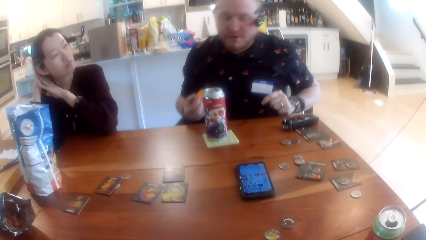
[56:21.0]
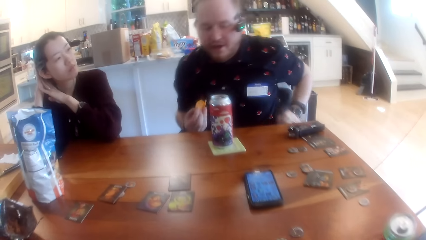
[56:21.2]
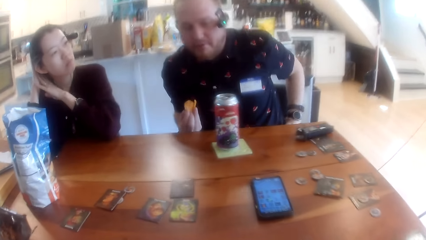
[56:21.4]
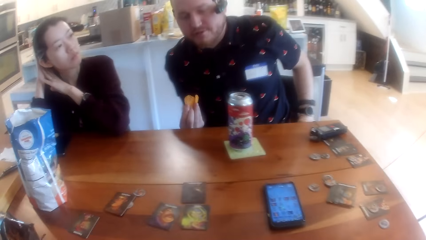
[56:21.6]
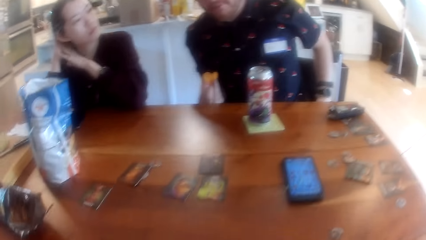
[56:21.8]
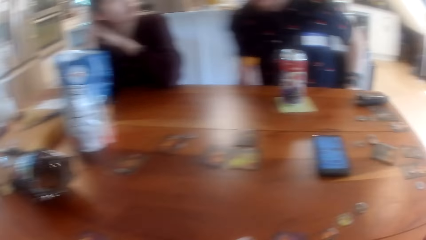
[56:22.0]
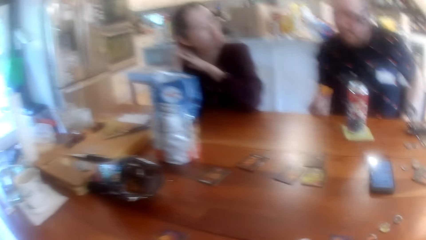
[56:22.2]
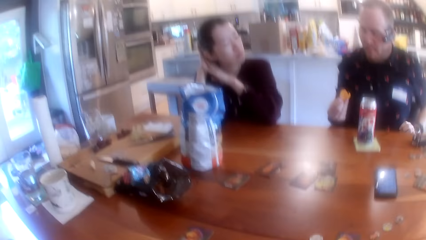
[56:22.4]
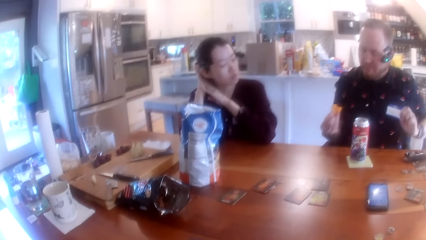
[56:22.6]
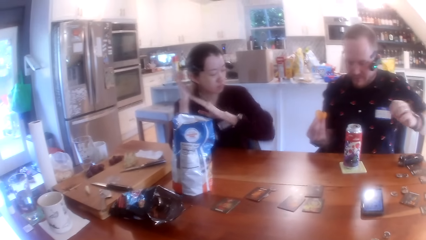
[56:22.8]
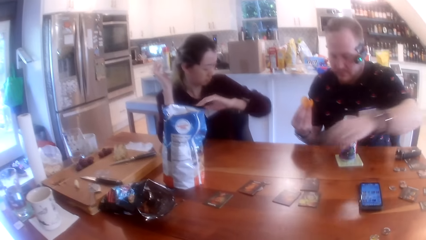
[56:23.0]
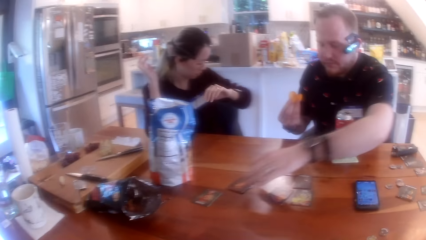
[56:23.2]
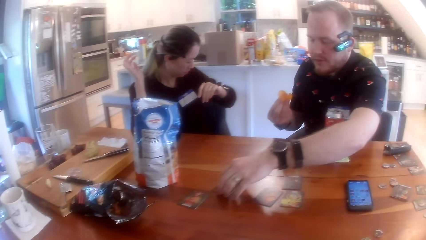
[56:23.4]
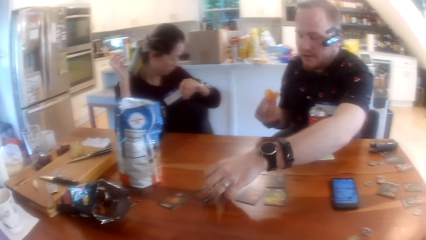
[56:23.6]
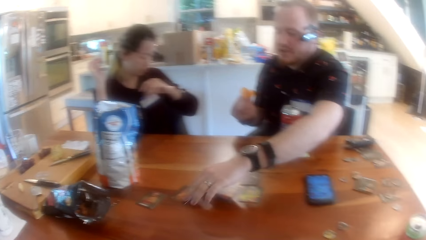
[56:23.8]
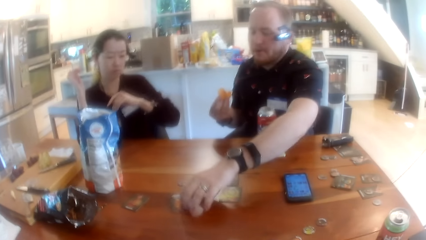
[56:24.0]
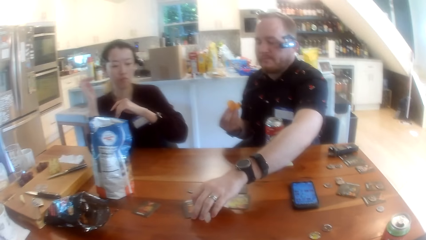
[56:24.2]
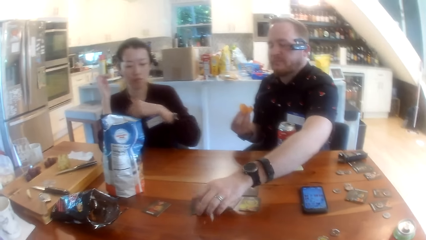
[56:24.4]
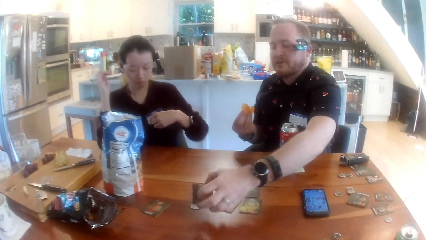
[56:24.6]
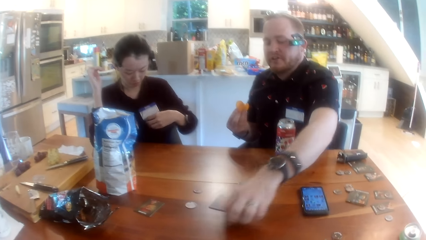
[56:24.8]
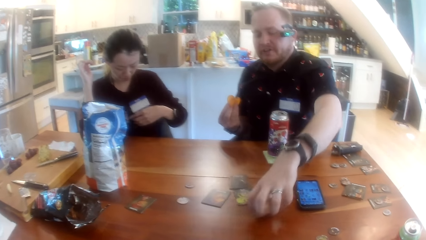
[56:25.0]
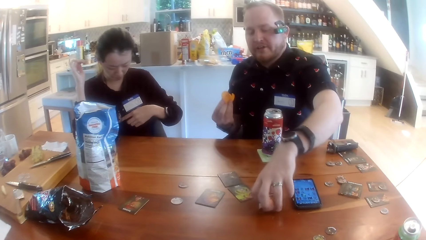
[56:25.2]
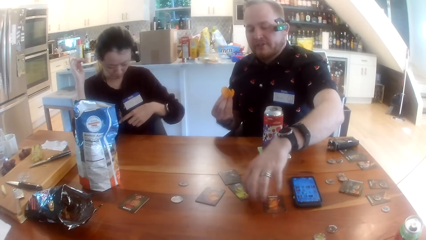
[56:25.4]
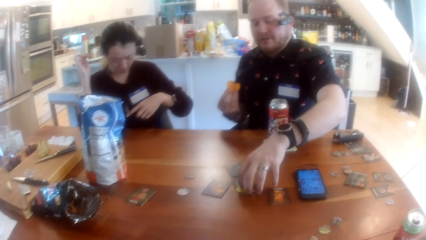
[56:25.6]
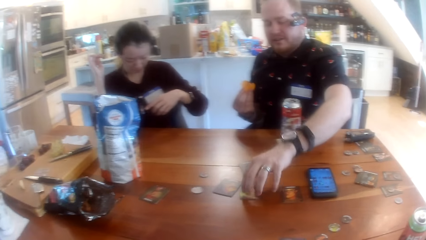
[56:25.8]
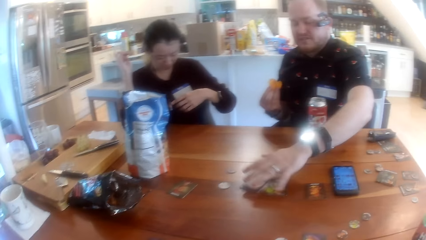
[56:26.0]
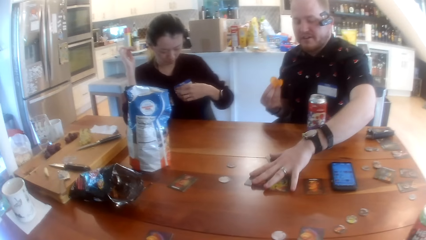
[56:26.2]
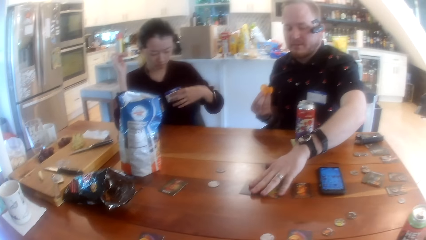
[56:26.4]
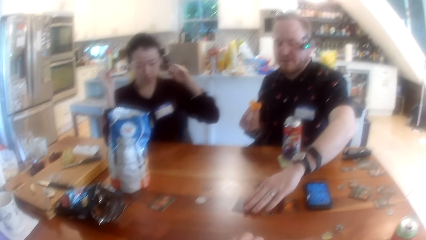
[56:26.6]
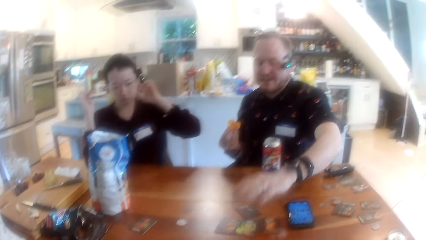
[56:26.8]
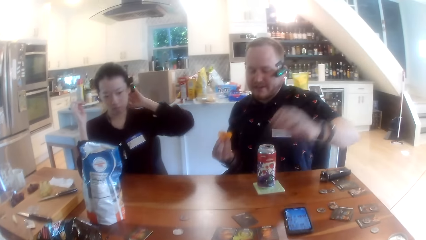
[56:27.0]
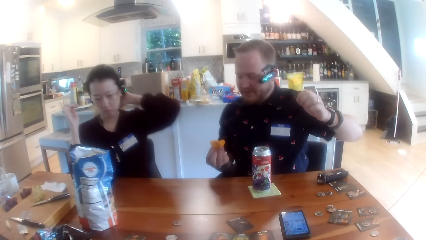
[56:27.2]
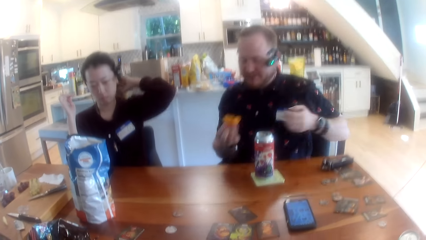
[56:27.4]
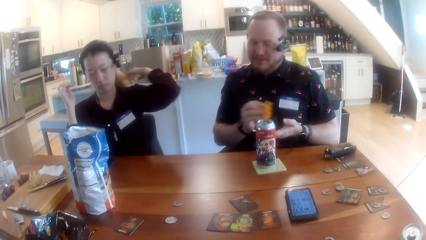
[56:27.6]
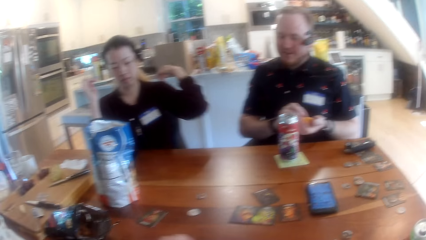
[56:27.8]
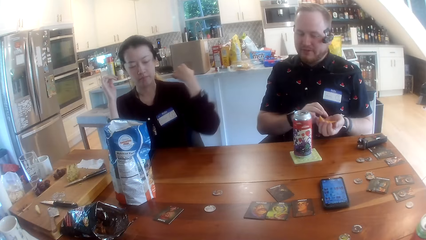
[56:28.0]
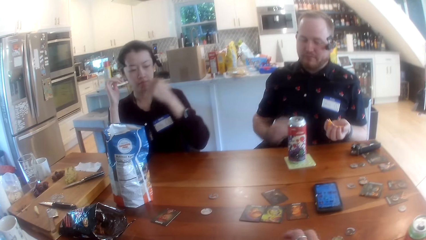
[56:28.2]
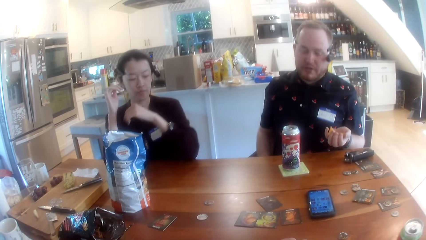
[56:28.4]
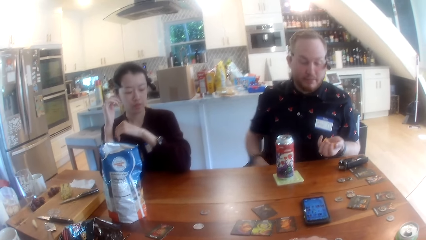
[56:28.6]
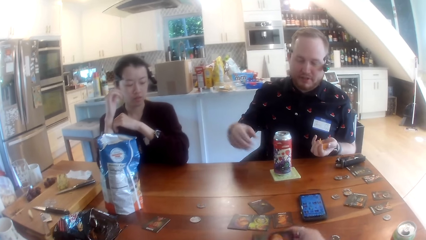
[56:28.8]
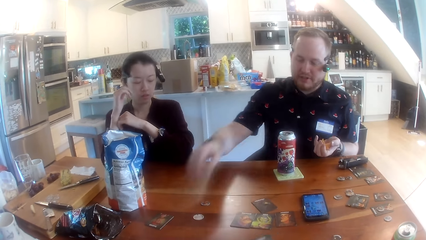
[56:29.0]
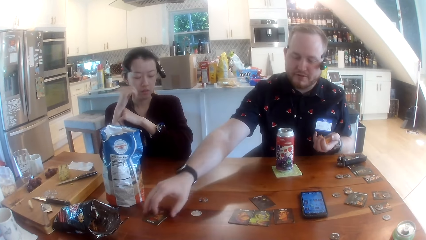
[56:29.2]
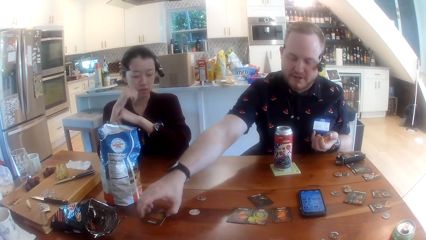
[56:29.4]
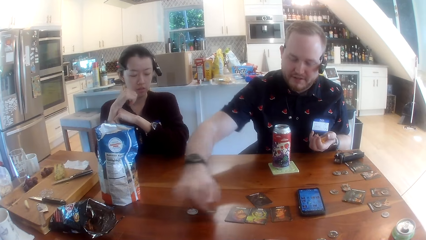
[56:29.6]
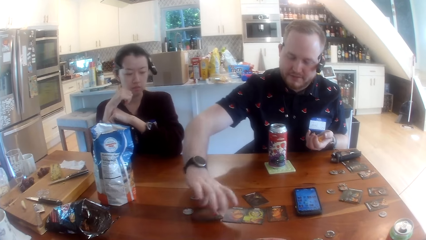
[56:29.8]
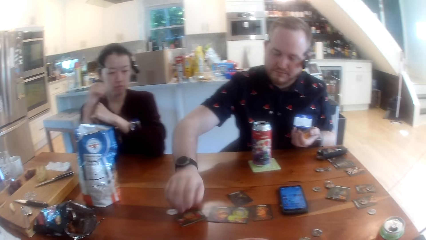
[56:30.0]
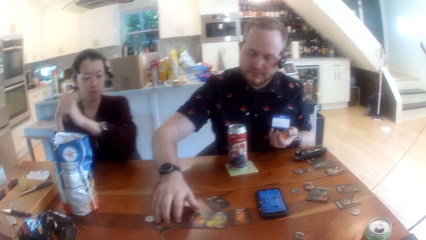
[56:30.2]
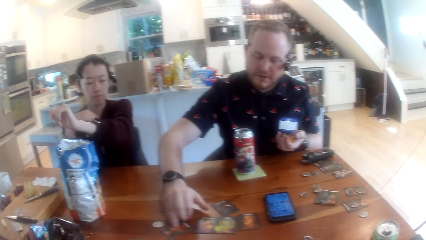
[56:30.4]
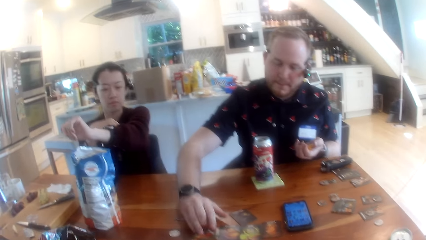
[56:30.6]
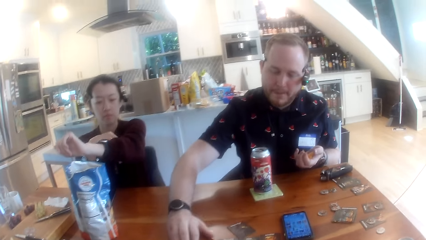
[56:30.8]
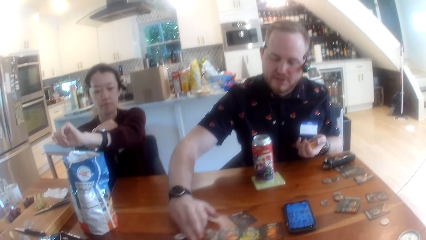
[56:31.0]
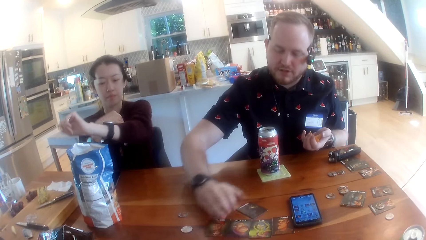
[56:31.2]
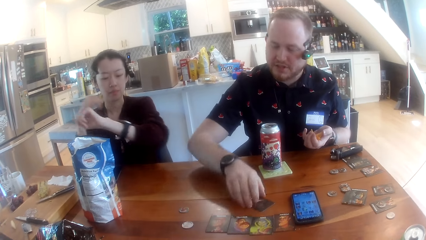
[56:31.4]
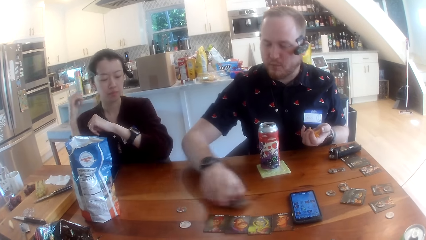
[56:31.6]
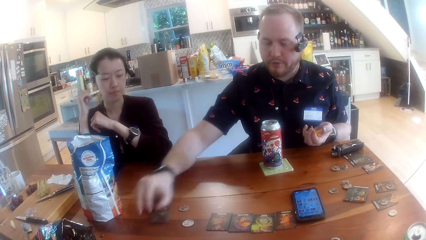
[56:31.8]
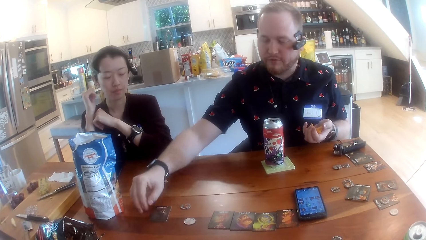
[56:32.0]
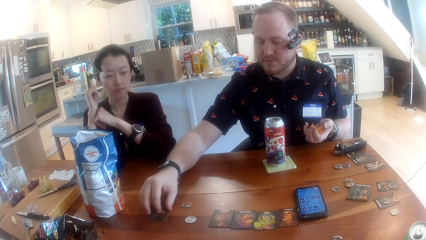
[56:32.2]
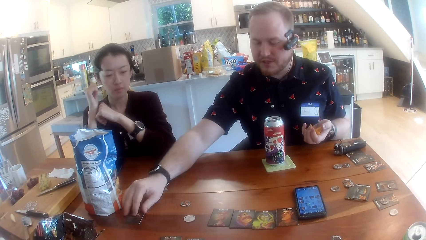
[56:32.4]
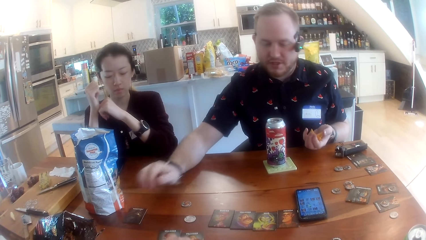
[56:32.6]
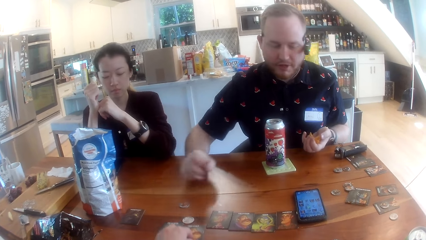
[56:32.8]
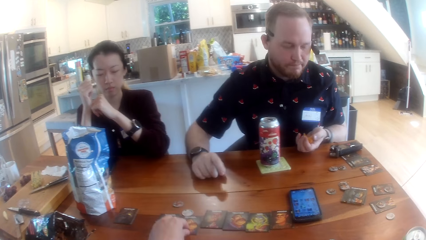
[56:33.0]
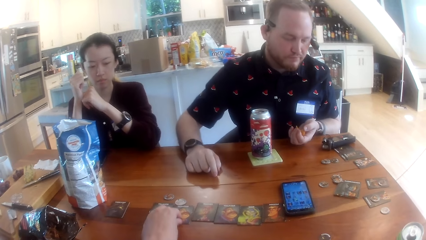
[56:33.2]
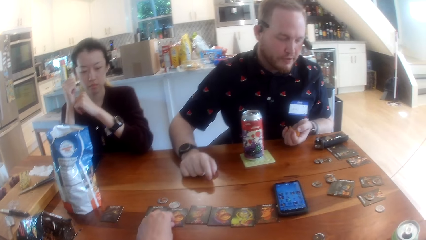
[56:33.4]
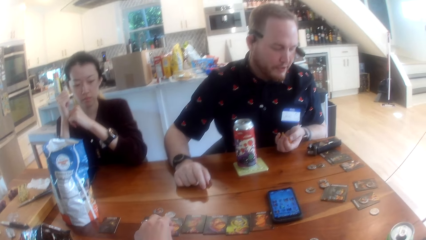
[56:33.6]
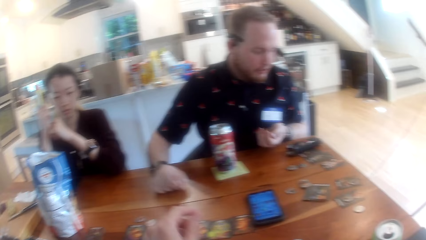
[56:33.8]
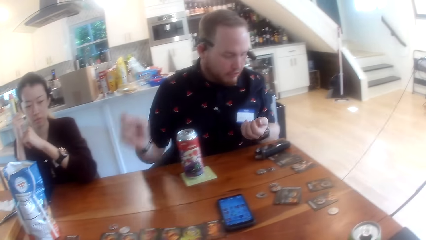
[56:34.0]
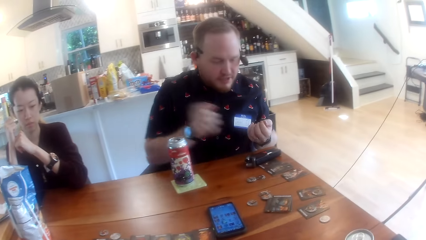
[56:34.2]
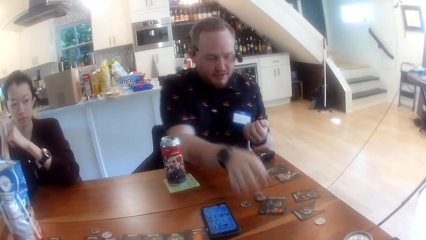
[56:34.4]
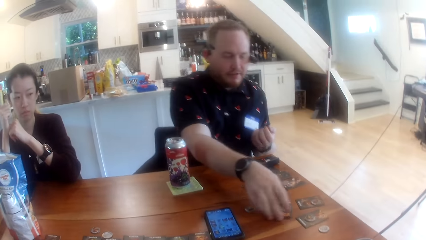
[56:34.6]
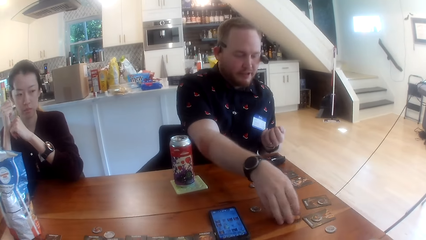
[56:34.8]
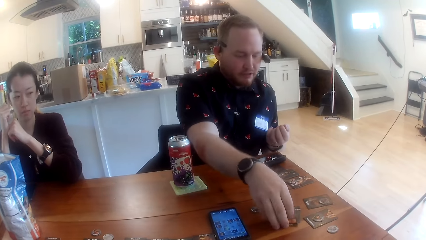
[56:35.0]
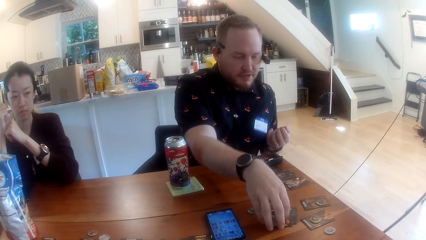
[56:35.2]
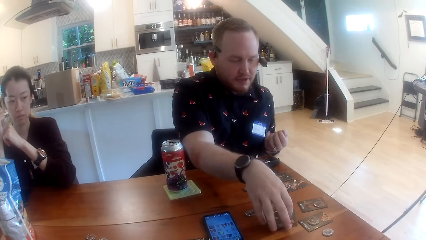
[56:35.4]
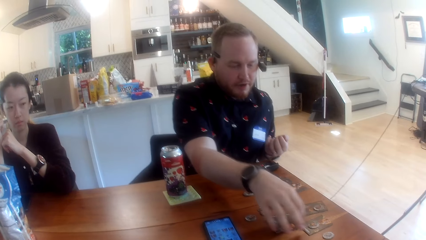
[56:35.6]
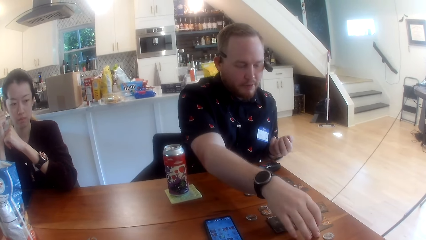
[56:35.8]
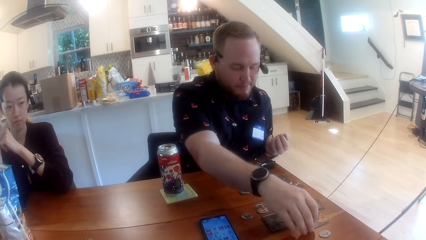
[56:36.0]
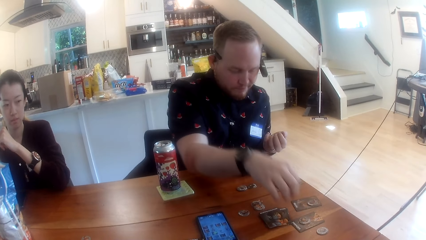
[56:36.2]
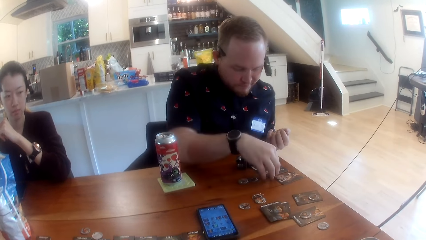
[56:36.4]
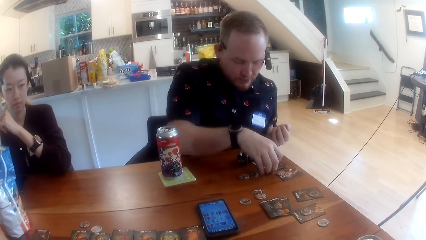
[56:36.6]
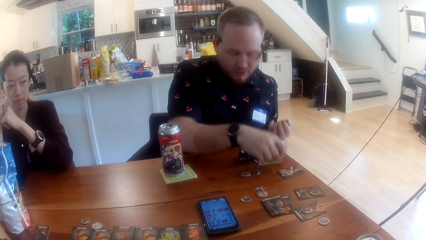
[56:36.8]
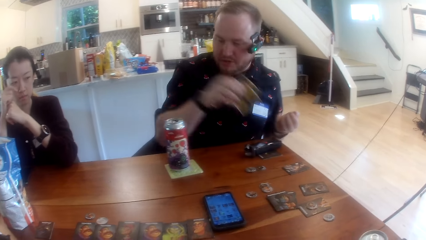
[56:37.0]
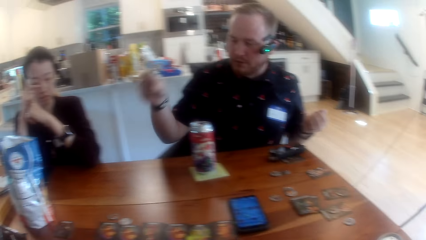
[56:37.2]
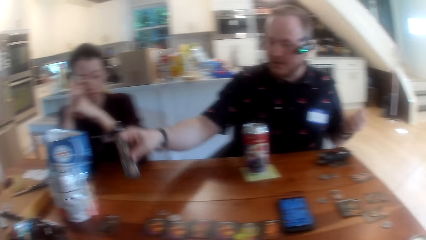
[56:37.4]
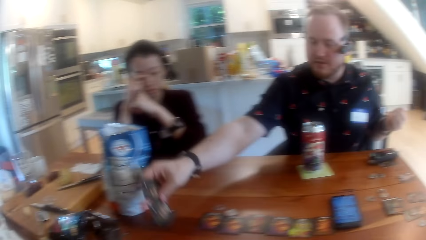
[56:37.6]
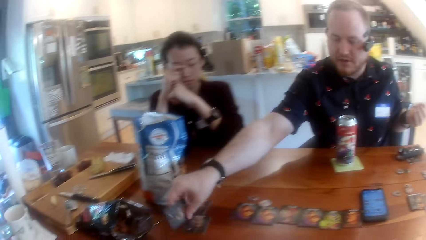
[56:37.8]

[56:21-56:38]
The man touches a card on the table with his left hand, slides the card on the table with his left hand and takes the card from the table with his left hand. The woman touches a wire on her chest with her left hand. The man puts the card down on the table with his left hand, pushes a card on the table with his left hand and pushes a bunch of cards on the table with his left hand. The woman flicks her hair with her left hand. The man passes the chips from his right hand to his left hand. The man takes a card from the table with his right hand, drops the card on the table with his right hand and slides cards on the table with his right hand. The man takes a card from the table with his right hand, drops the card on the table with his right hand and shifts the card with his right hand. The camera wearer pushes cards on the table with his left hand. The man nudges cards on the table with his right hand, nudges a card on the table with his right hand and takes cards from the table with his right hand.
